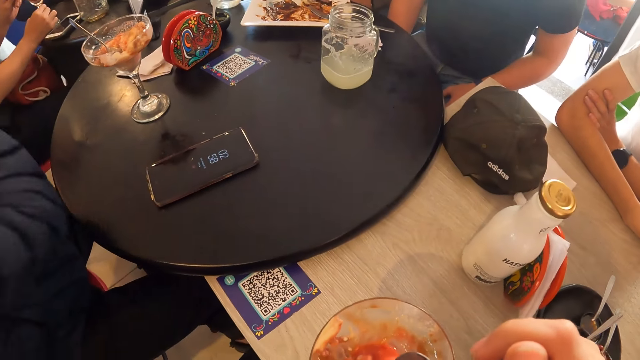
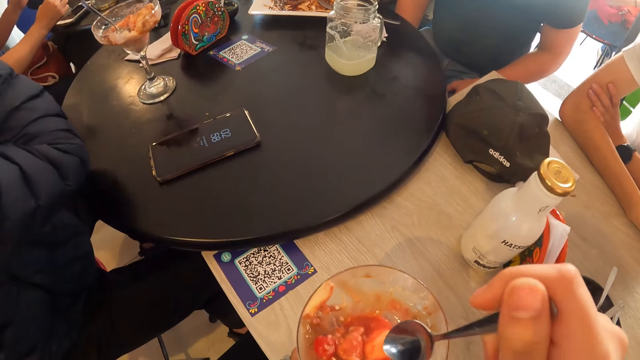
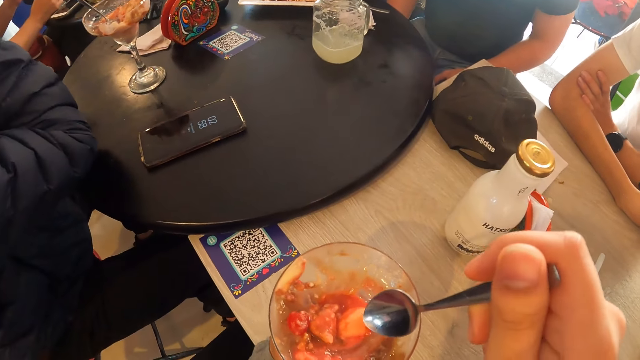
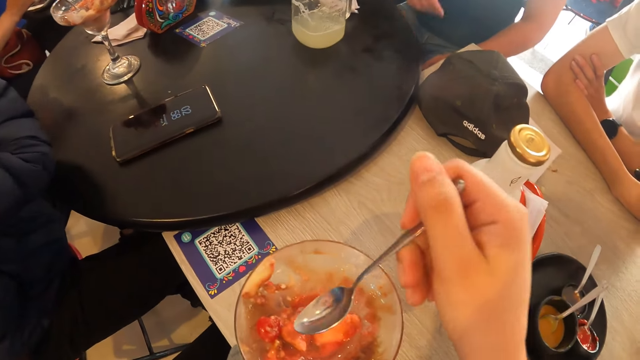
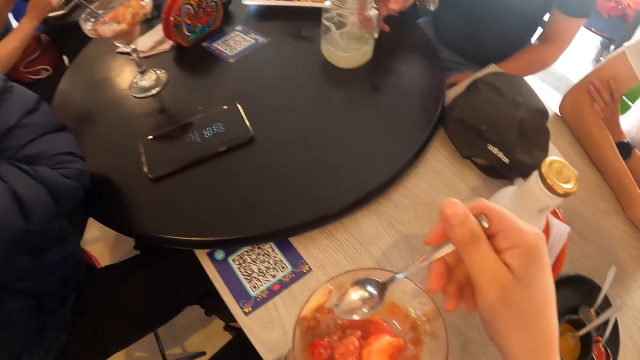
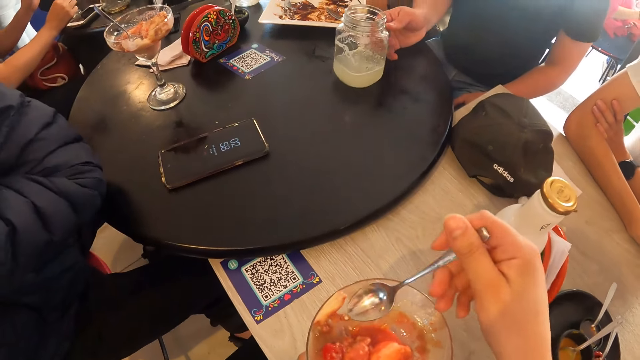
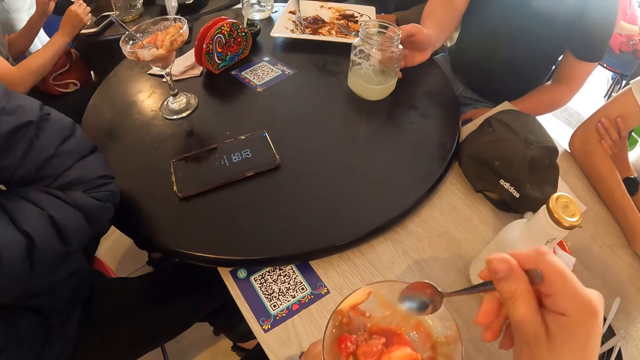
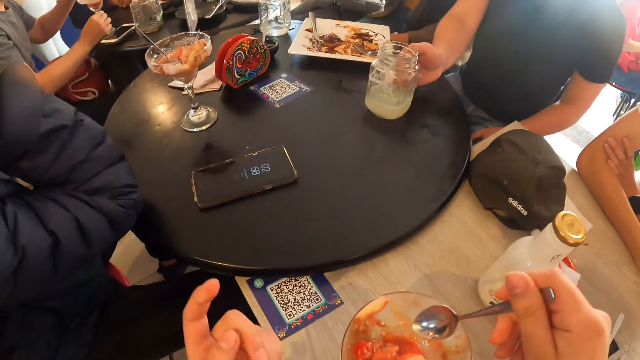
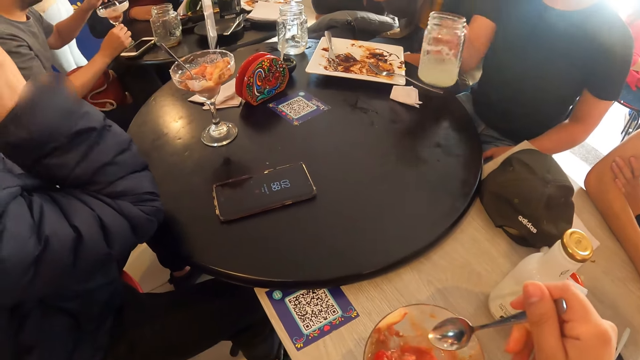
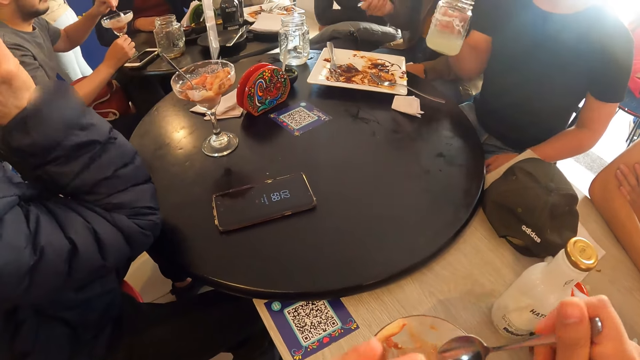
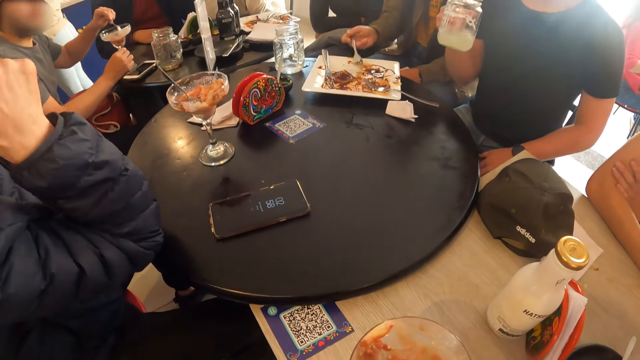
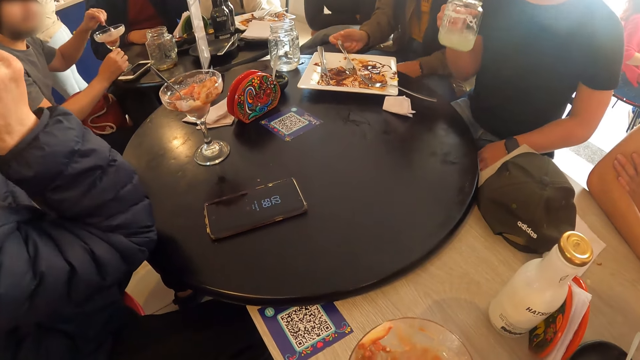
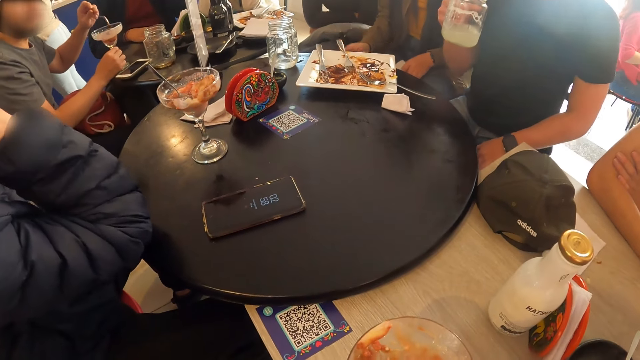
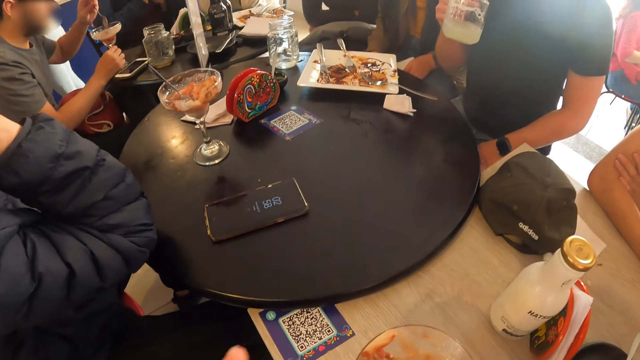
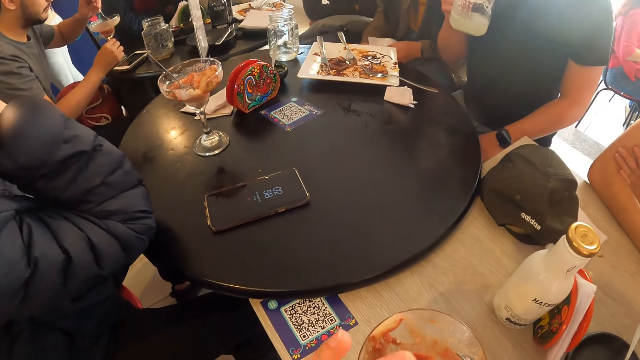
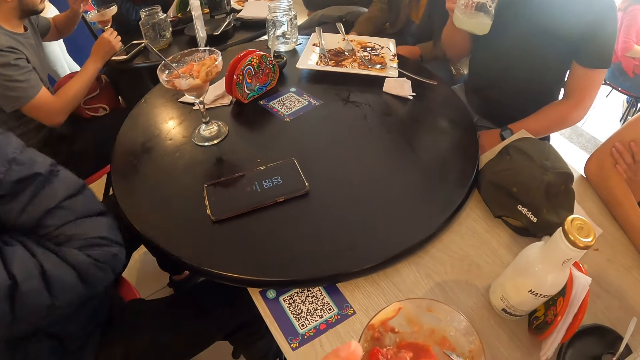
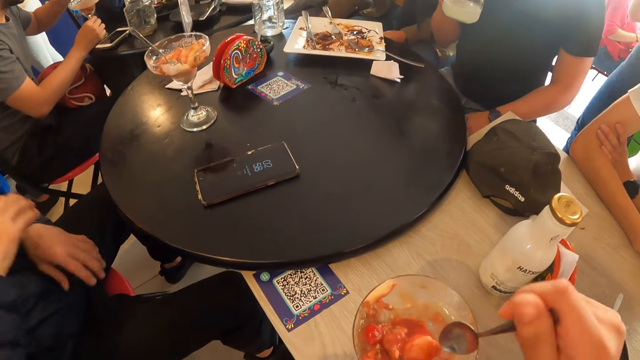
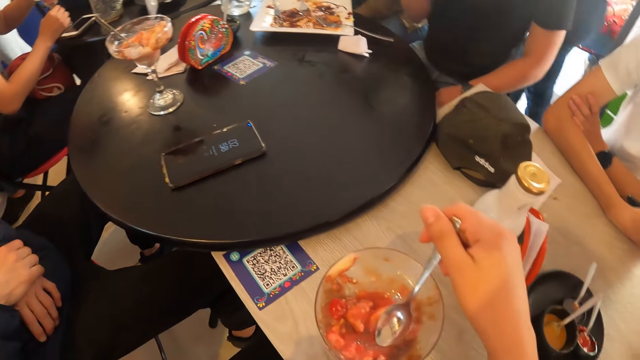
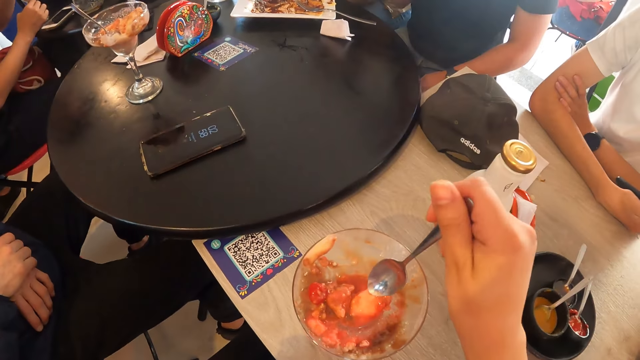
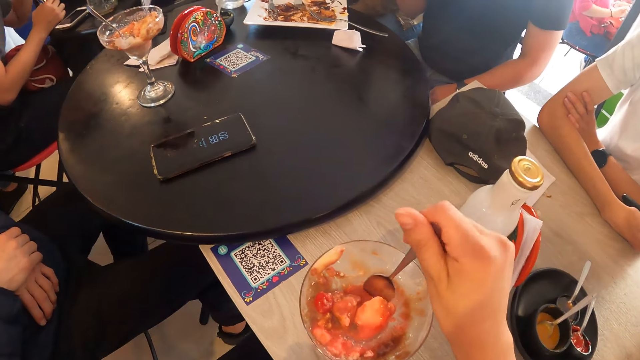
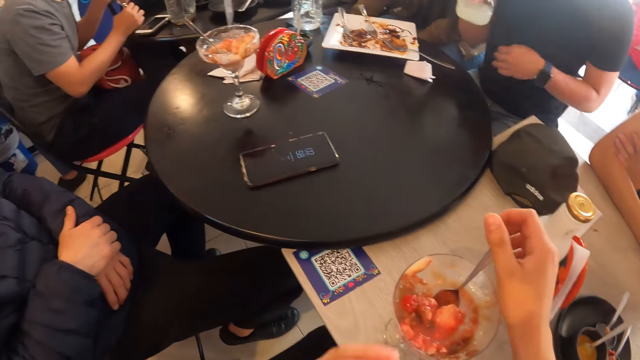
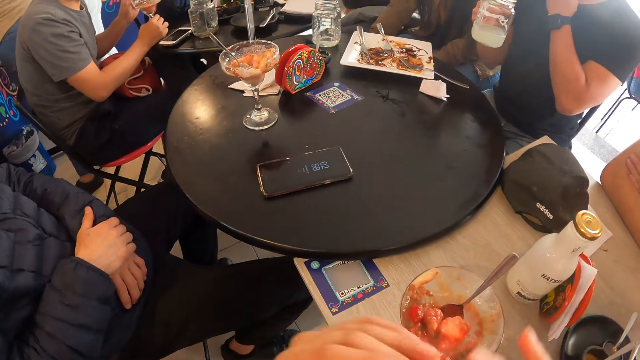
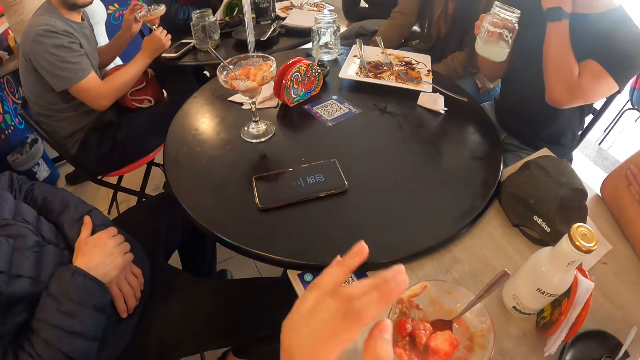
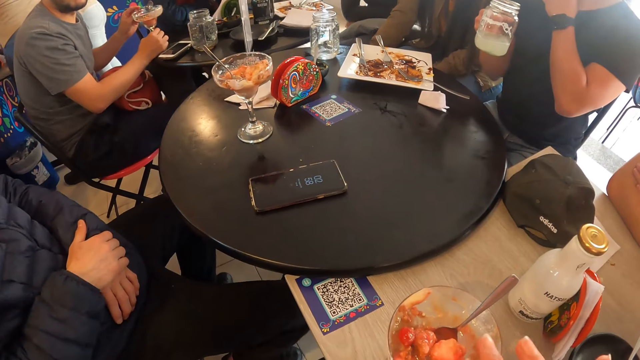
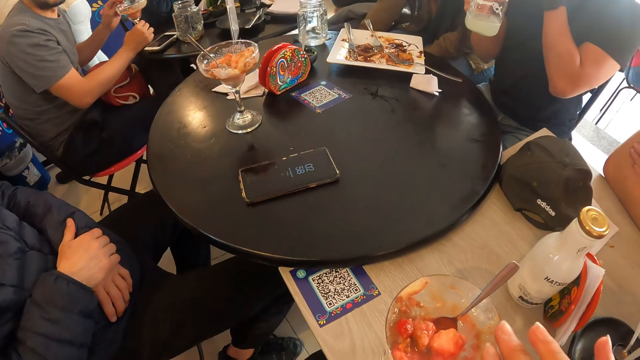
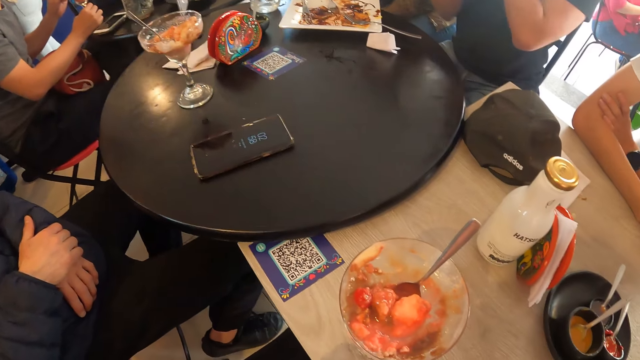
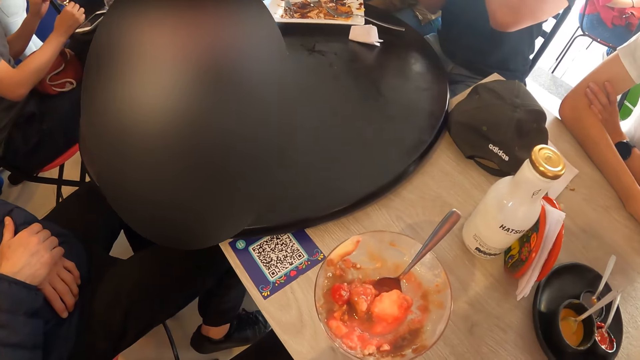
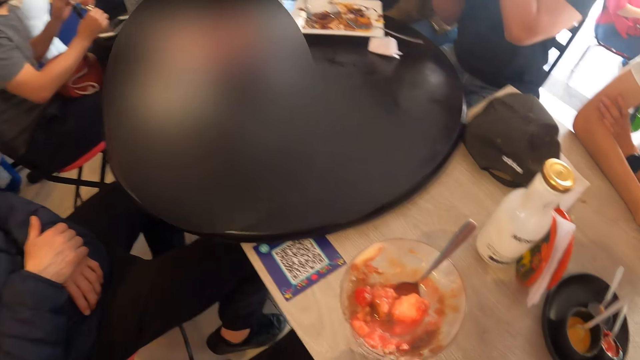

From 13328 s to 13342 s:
A man rests a hand on the table. The camera wearer touches the ice cream. Another man takes the cup of lemonade from the table with his right hand. Another man stirs a cup of ice cream with the spoon in his left hand. A woman places a fork on the plate on the table with her right hand. Another man takes a spoon. The first man removes his hand from the table. The camera wearer touches the food. She rubs the food. She puts the spoon in her right hand into the cup of ice cream. She scoops the food, drops the spoon in the bowl, and interacts with some people around at some tables.

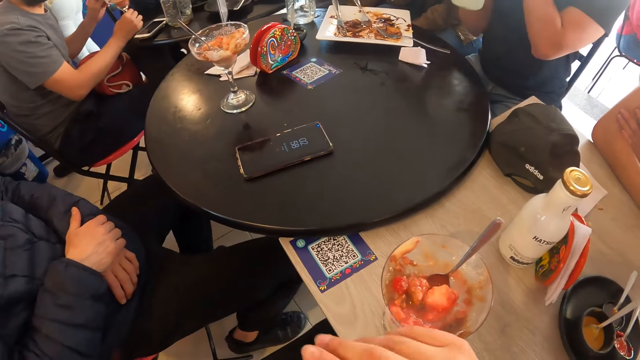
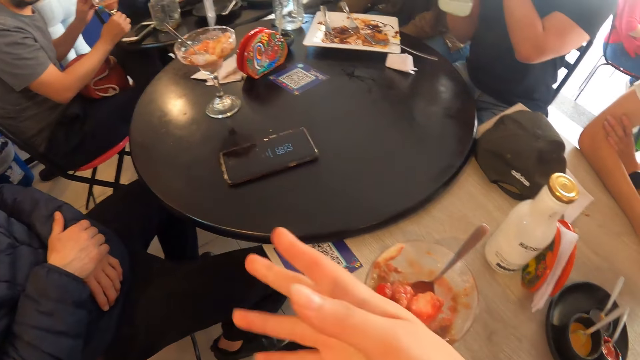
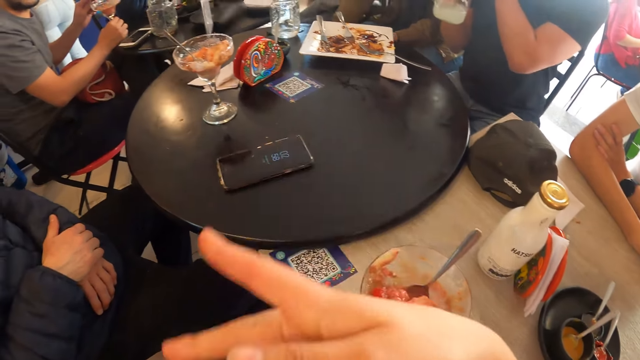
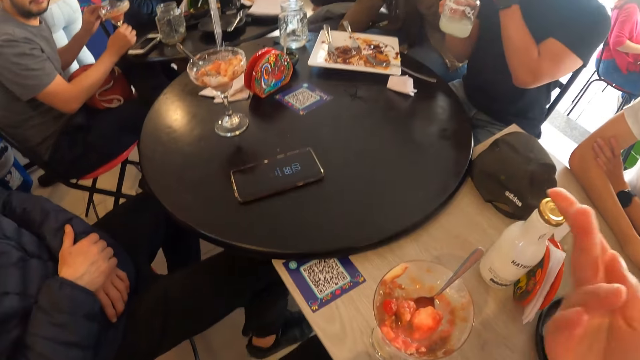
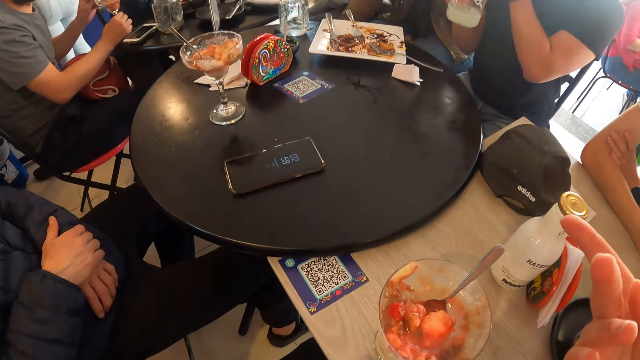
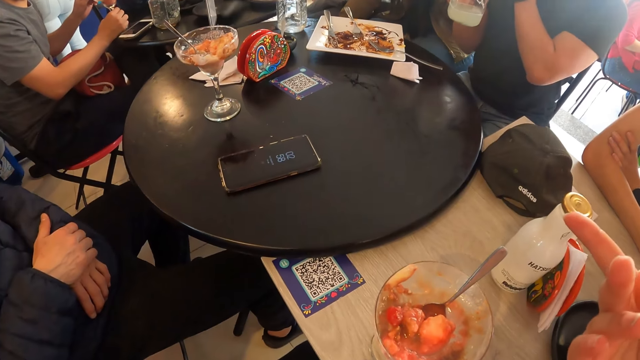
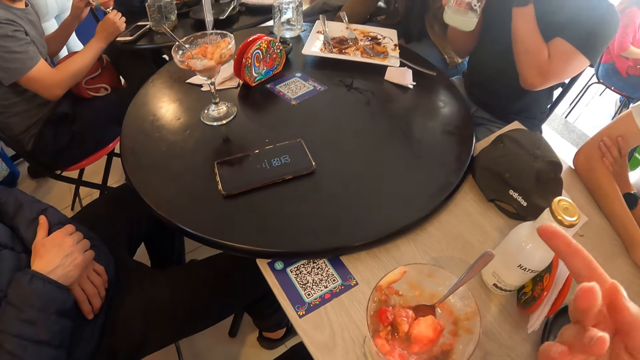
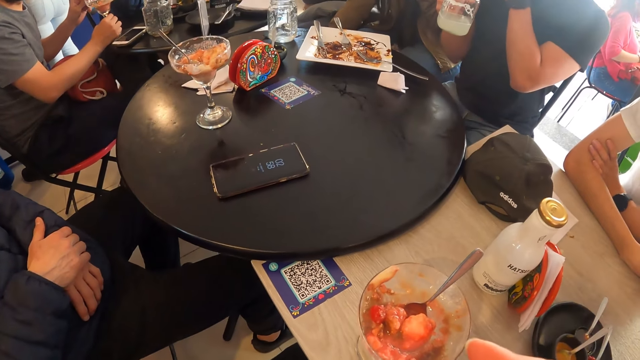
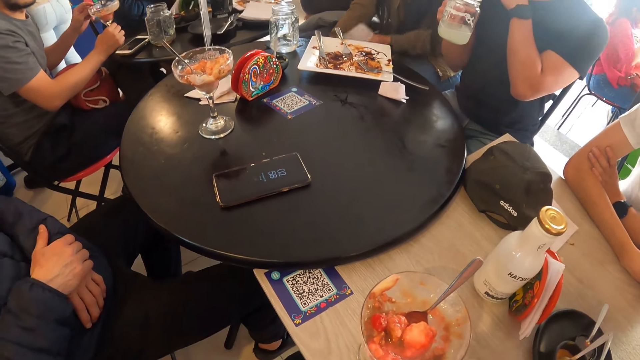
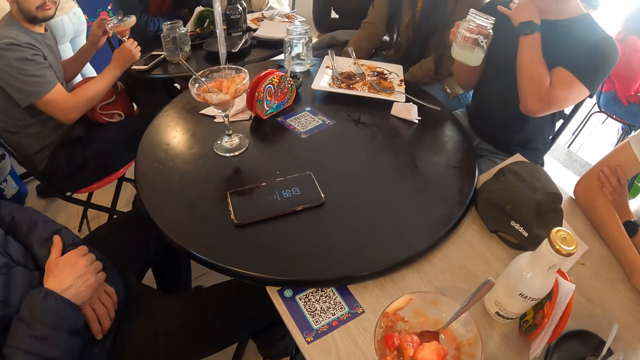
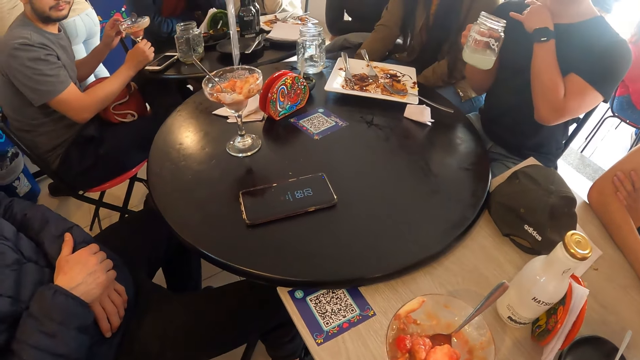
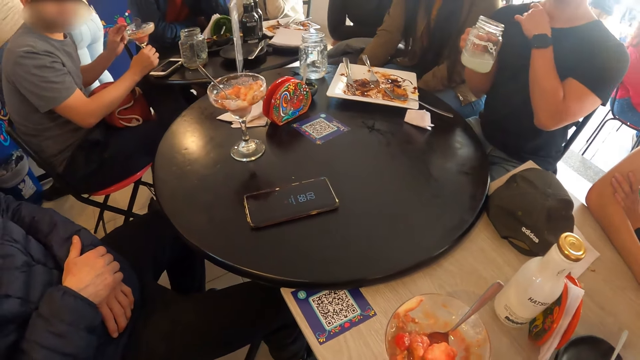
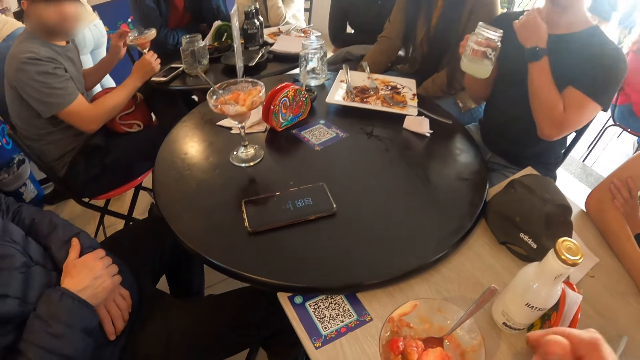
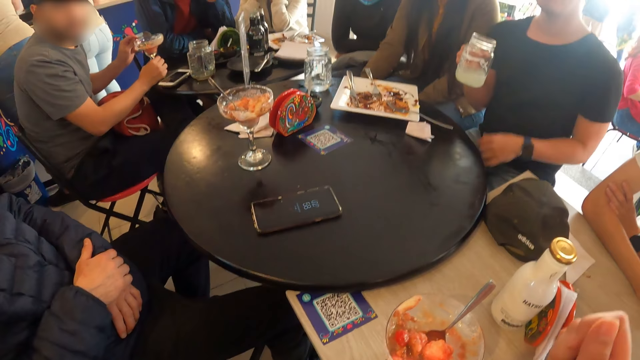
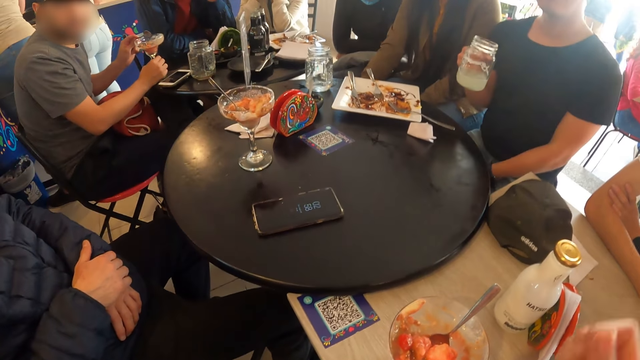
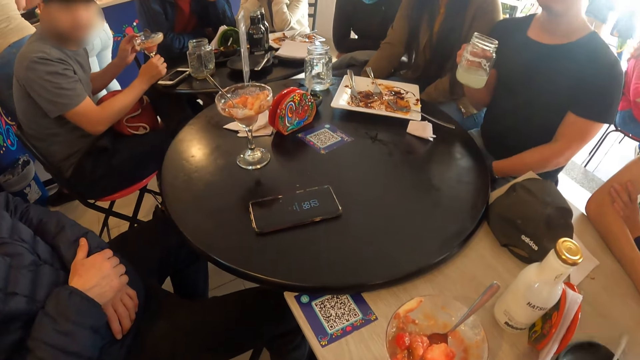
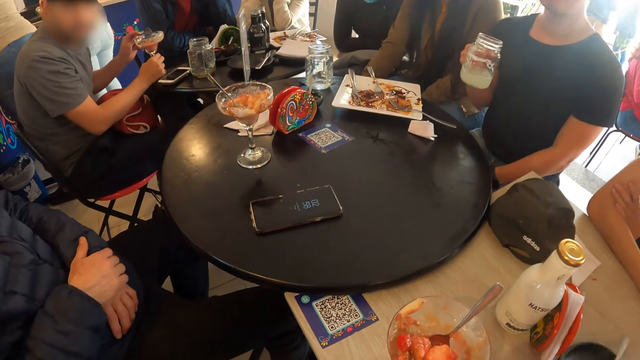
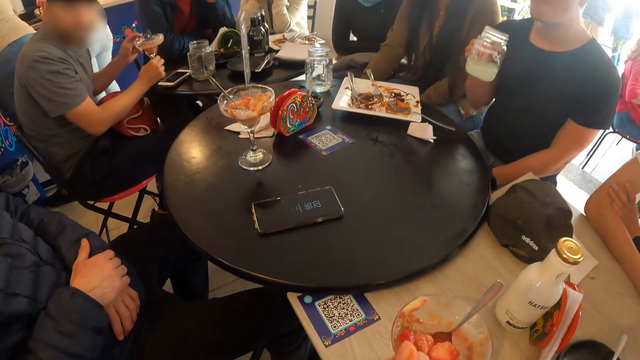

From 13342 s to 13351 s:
The camera wearer sways a hand.
